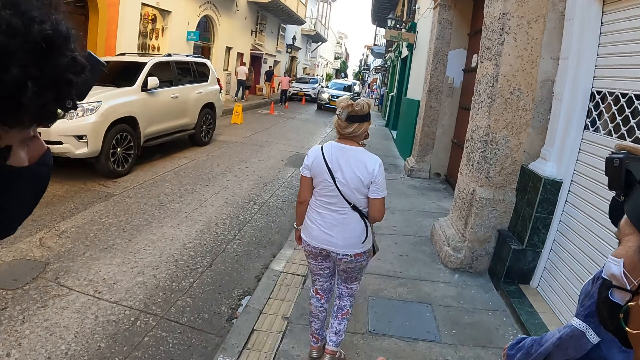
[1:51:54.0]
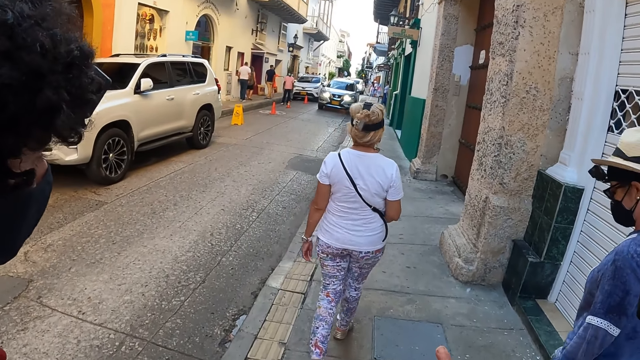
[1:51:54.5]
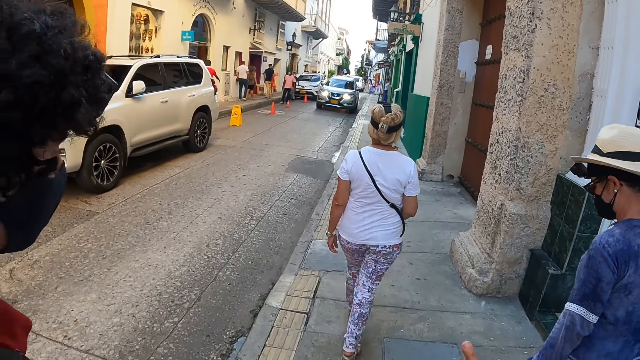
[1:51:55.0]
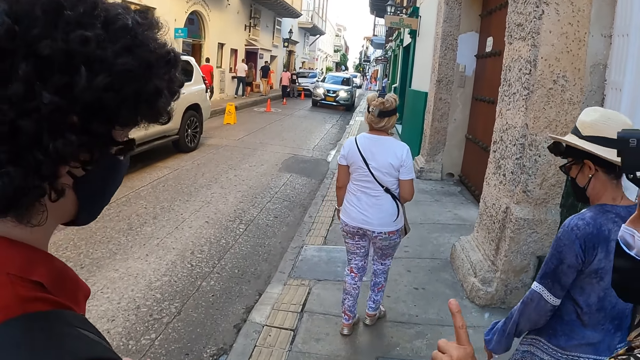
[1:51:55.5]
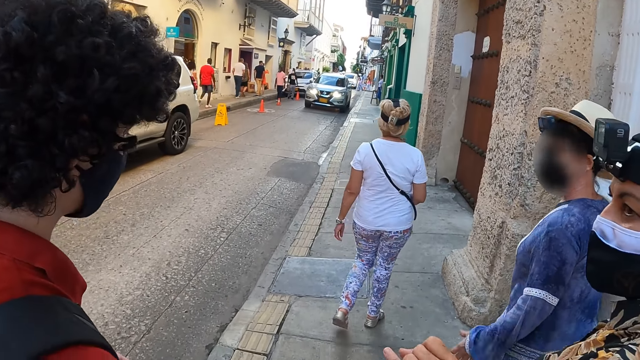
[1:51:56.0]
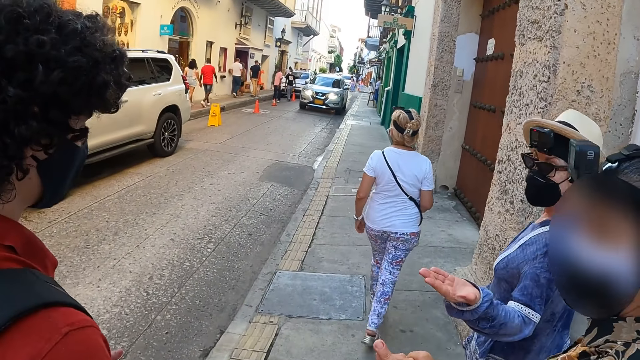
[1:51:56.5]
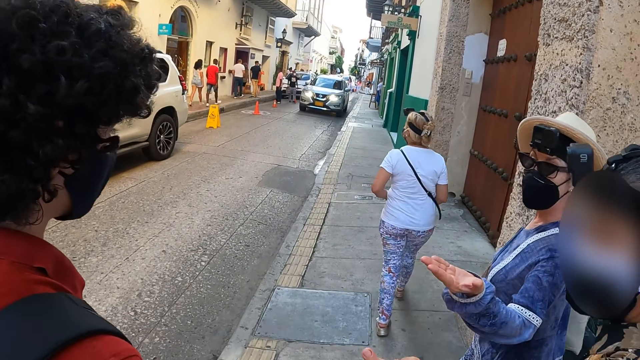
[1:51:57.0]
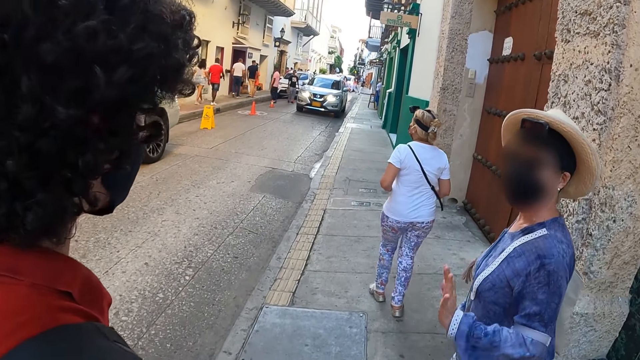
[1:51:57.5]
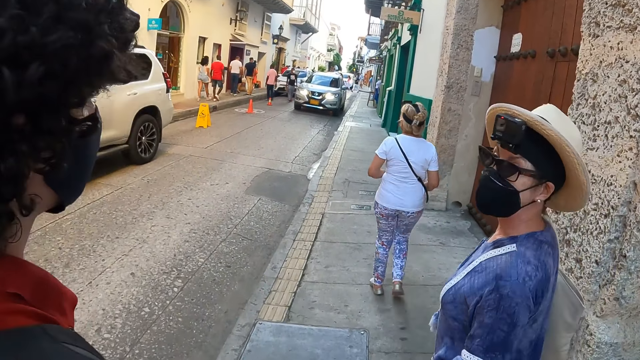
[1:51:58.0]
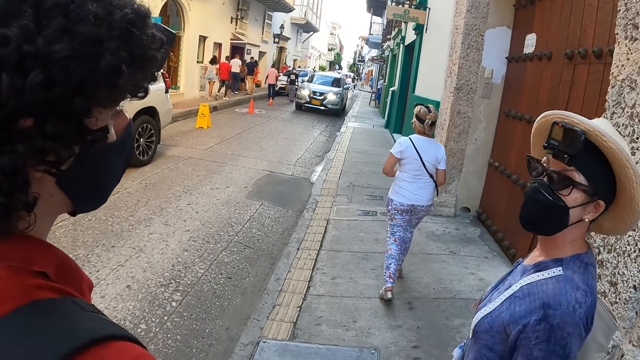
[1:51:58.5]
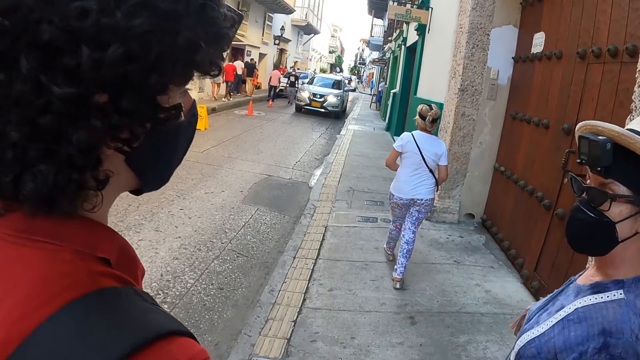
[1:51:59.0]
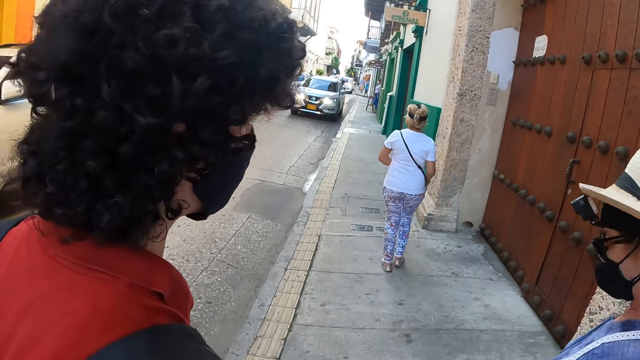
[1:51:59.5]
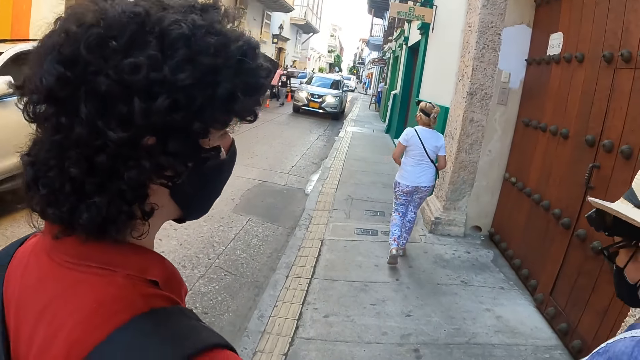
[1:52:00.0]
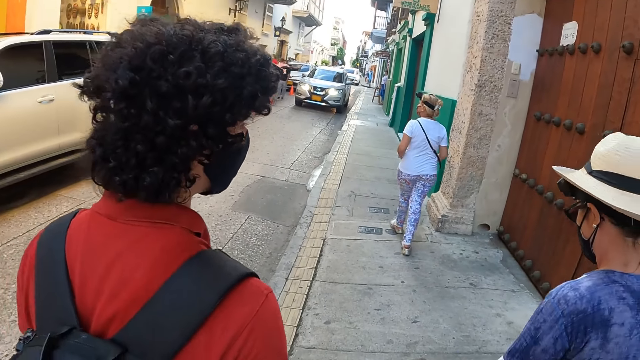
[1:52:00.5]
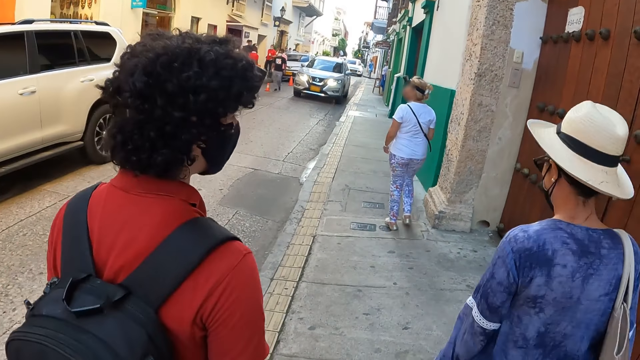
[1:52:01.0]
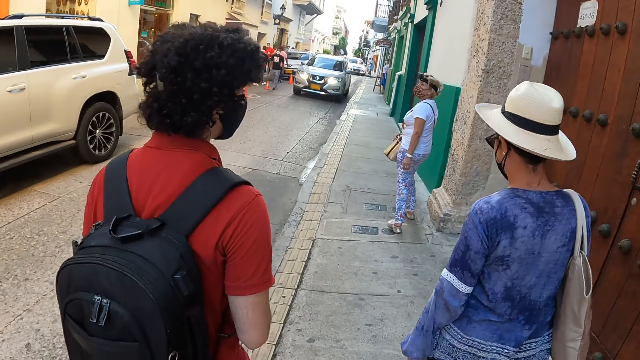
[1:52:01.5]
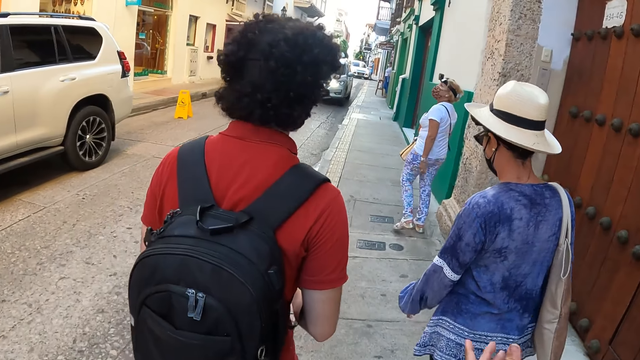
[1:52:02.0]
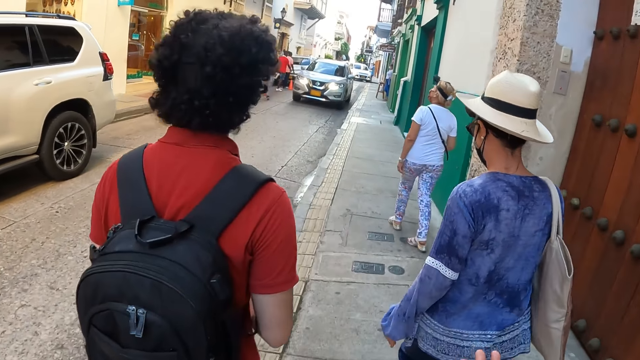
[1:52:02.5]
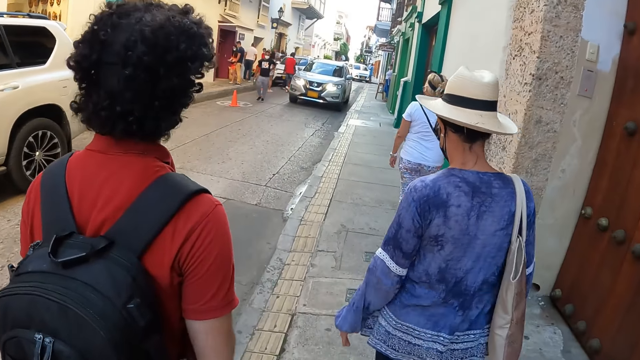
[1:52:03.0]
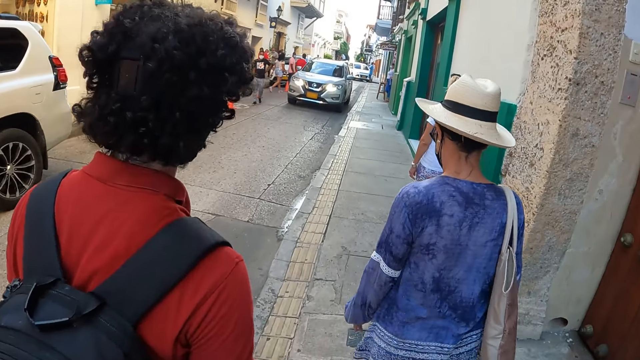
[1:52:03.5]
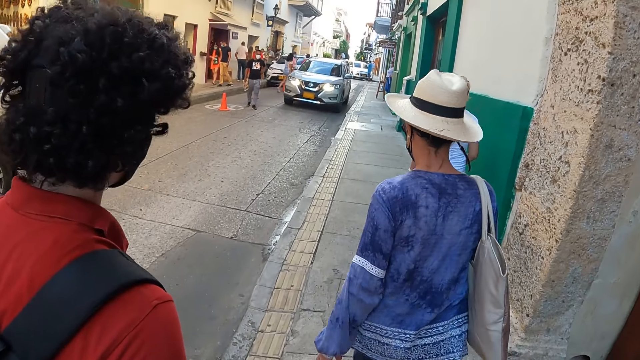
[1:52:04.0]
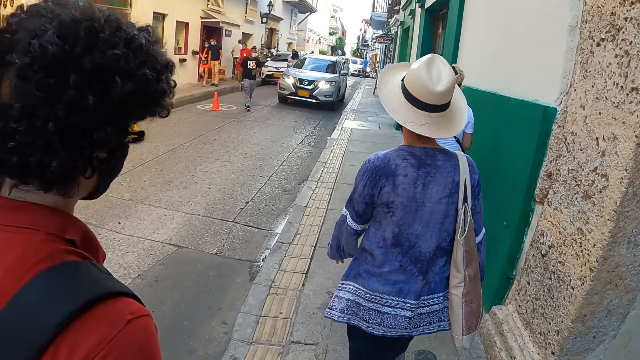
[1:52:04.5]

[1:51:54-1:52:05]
A person gestures with her hand. The camera wearer walks along the road. Another person turns. The camera wearer walks along the road.

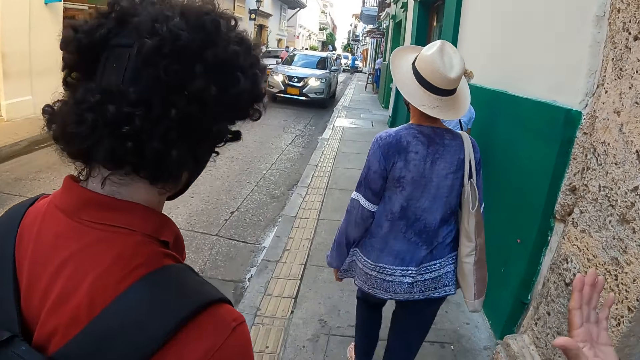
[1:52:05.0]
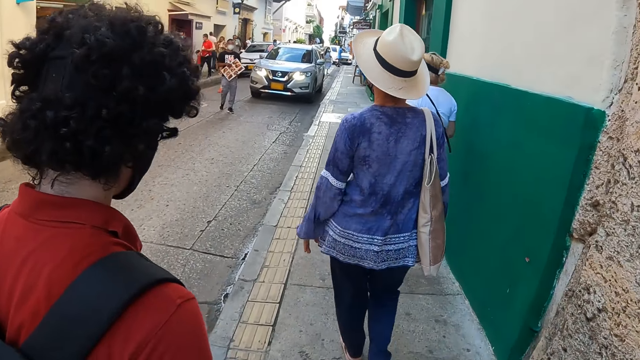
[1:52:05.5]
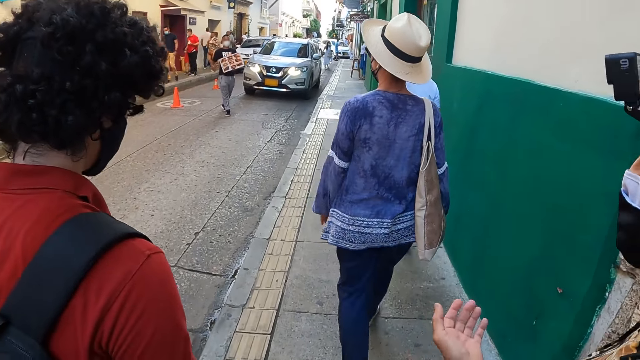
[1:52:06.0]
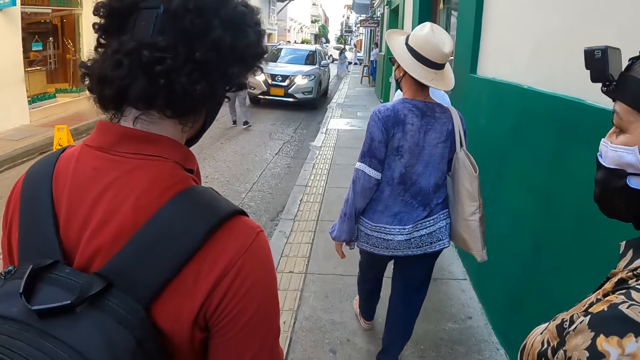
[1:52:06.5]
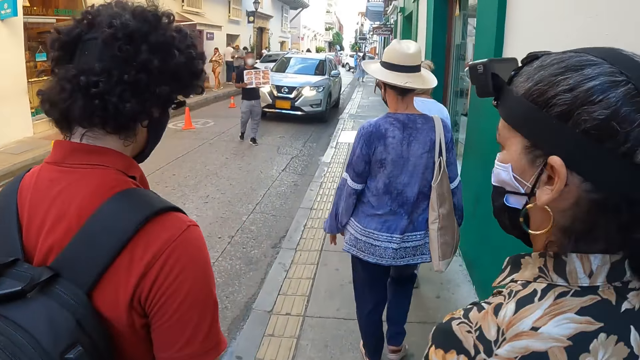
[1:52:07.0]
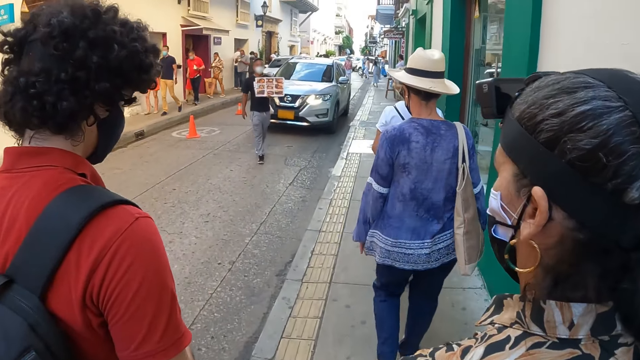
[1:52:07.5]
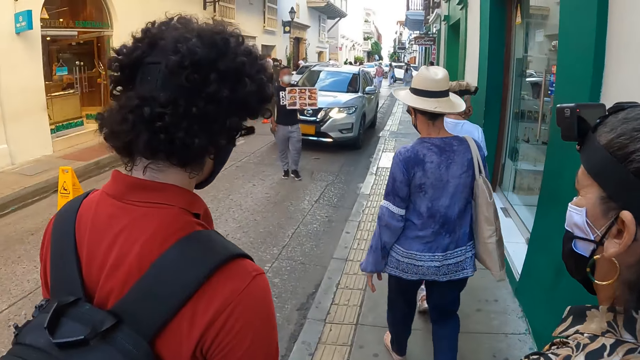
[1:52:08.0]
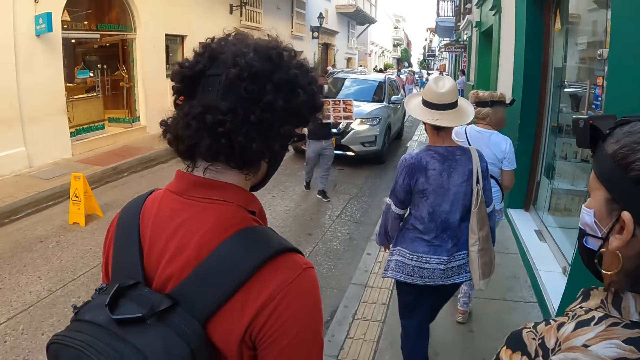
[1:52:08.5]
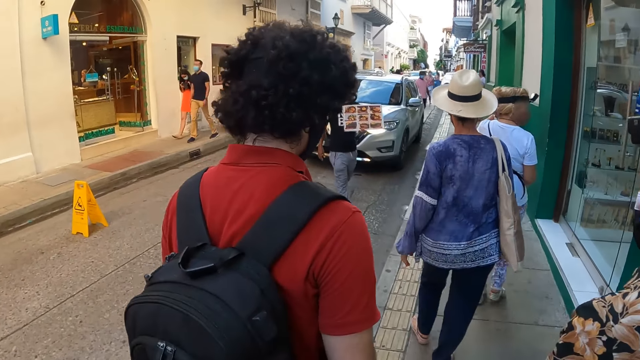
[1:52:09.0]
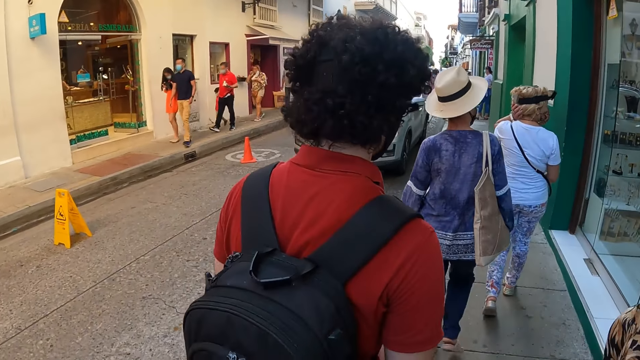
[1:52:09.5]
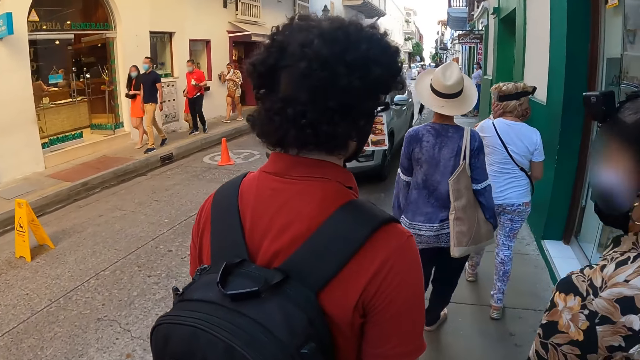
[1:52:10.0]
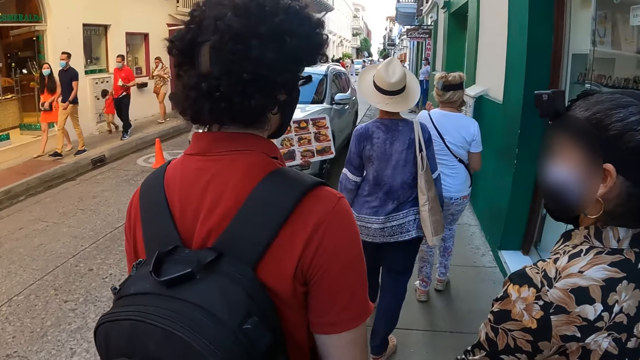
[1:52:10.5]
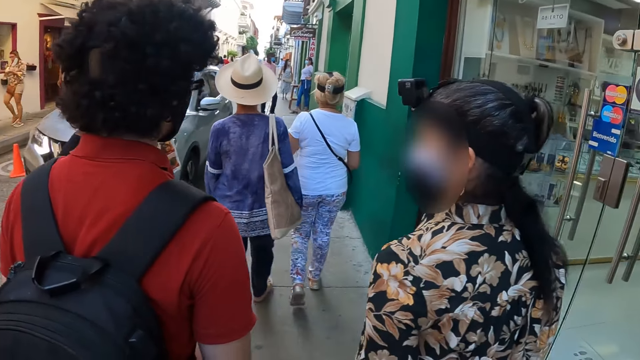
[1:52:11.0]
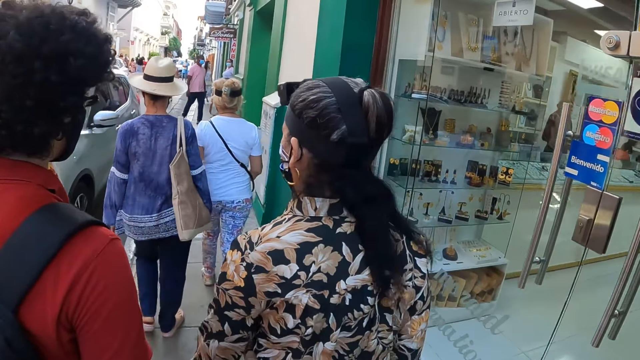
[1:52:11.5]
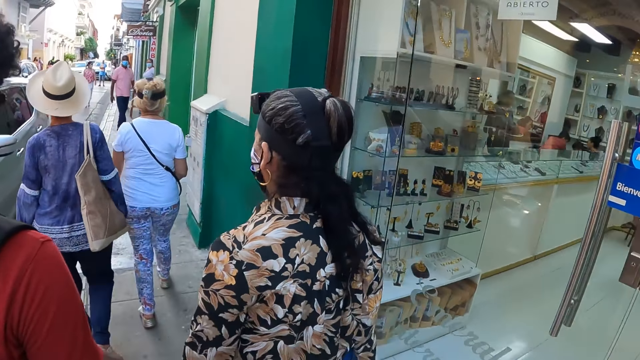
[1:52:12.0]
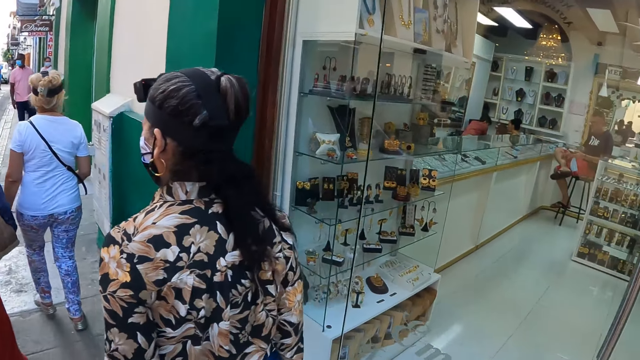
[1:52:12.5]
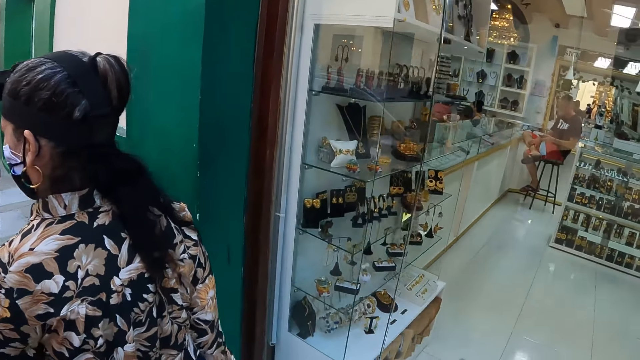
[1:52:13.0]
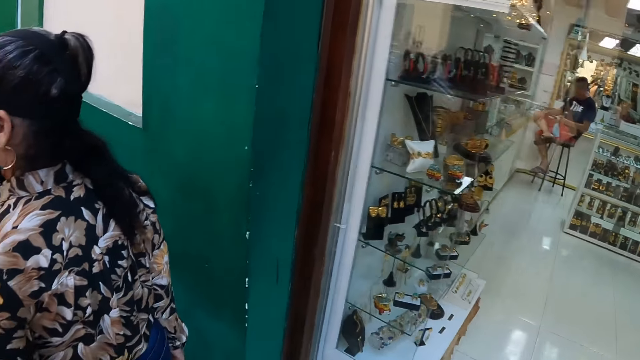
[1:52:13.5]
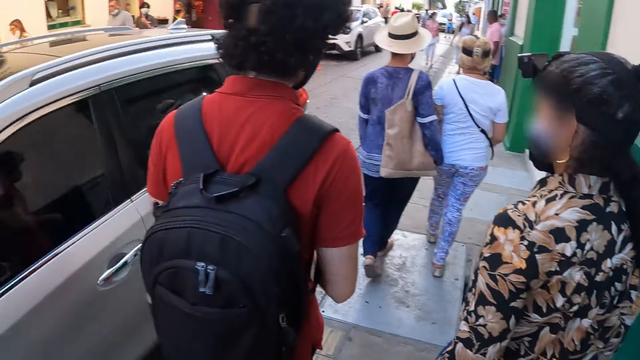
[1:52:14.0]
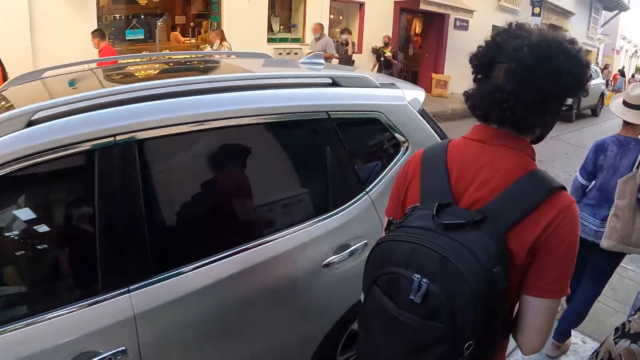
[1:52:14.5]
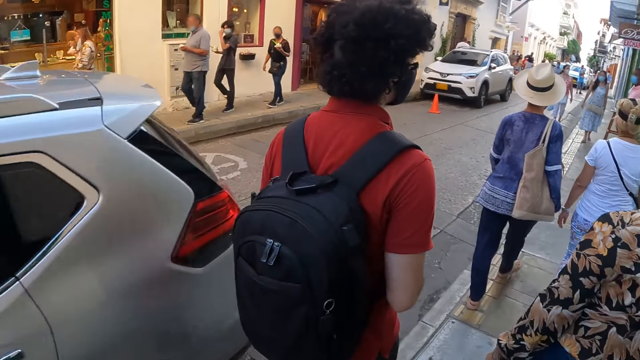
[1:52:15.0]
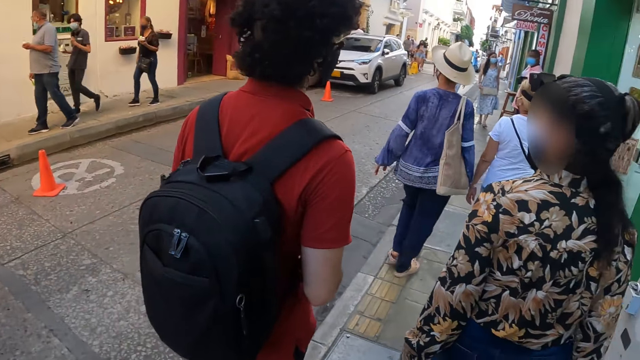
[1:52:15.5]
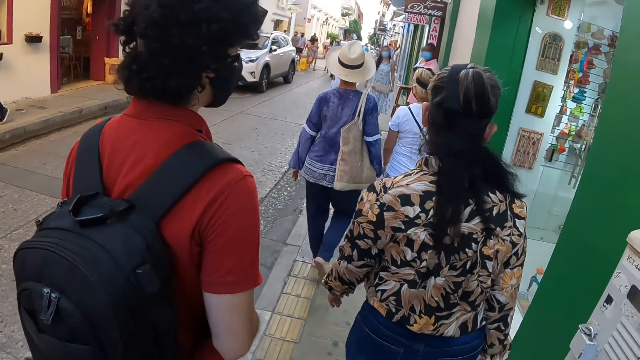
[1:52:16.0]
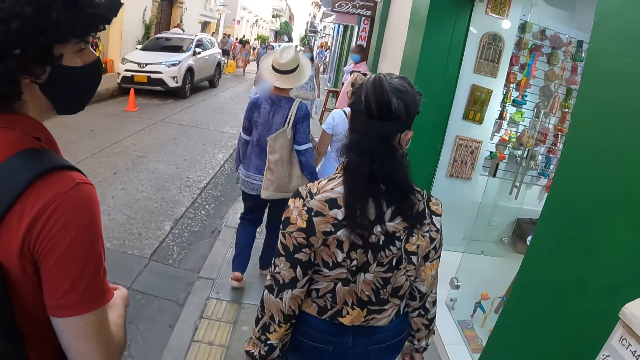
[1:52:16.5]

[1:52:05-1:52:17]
A person gestures with her hand. The camera wearer walks along the road. They look around at a jewelry shop. They walk along the road.
